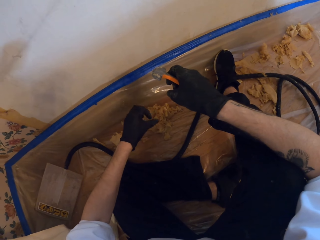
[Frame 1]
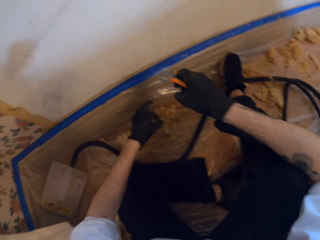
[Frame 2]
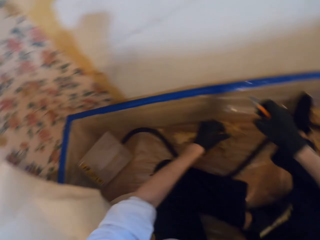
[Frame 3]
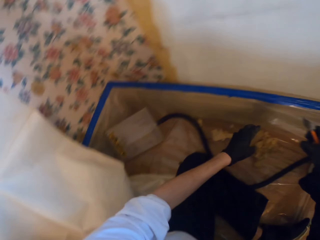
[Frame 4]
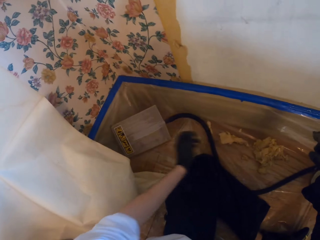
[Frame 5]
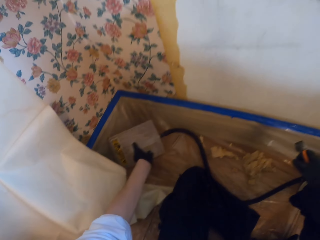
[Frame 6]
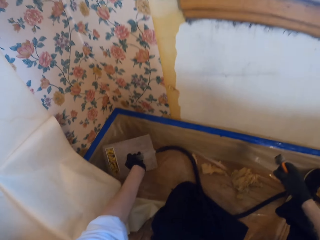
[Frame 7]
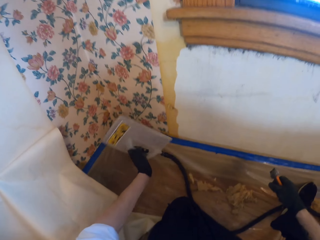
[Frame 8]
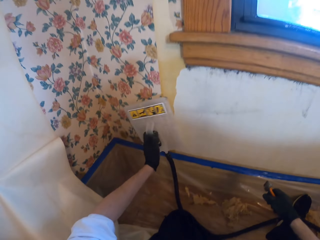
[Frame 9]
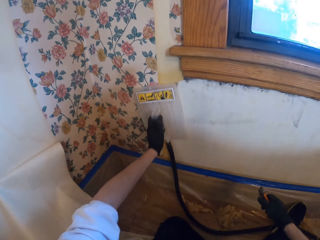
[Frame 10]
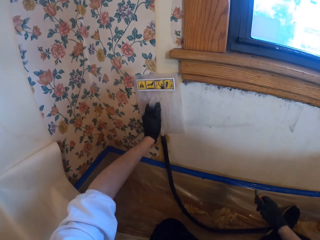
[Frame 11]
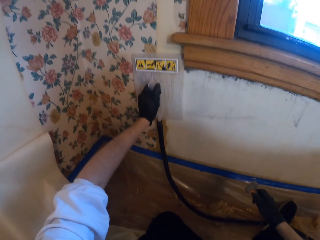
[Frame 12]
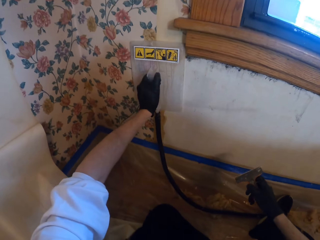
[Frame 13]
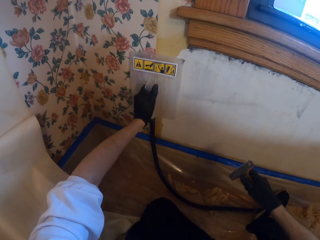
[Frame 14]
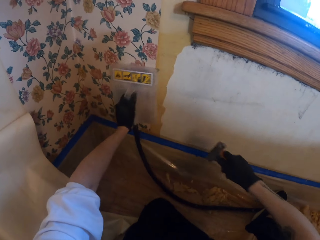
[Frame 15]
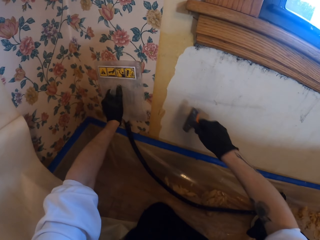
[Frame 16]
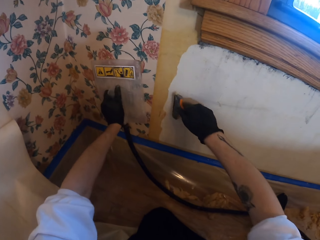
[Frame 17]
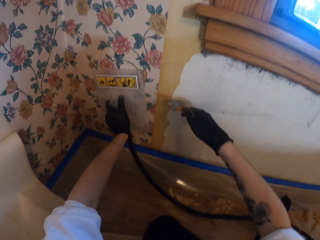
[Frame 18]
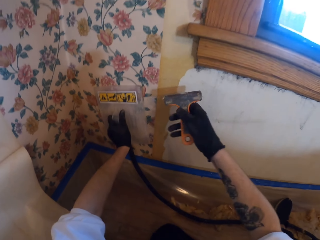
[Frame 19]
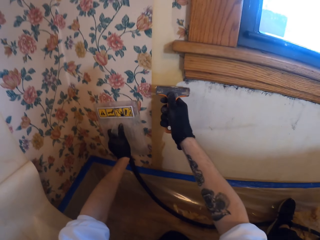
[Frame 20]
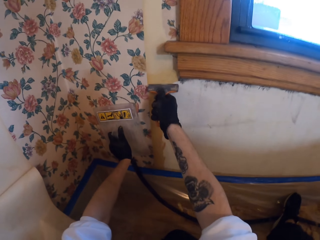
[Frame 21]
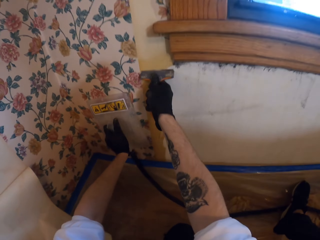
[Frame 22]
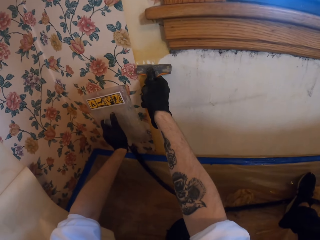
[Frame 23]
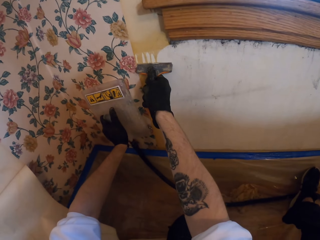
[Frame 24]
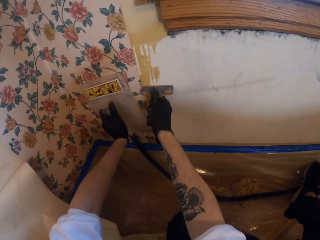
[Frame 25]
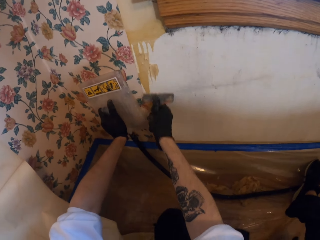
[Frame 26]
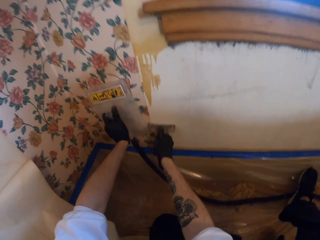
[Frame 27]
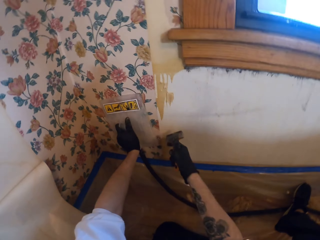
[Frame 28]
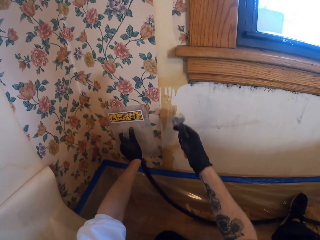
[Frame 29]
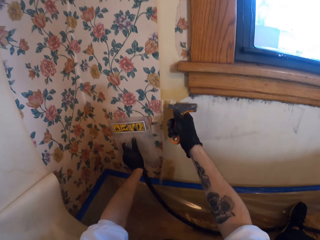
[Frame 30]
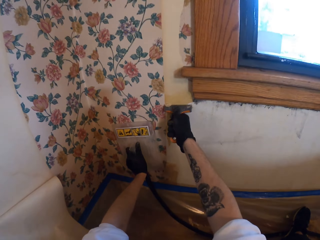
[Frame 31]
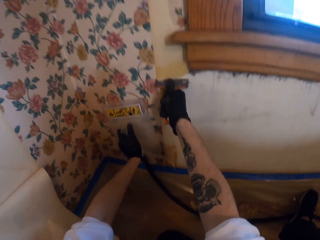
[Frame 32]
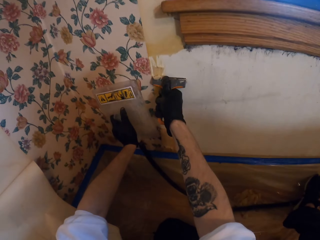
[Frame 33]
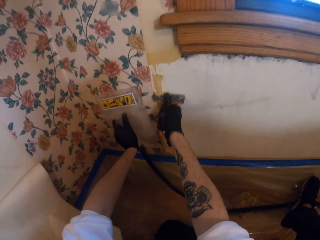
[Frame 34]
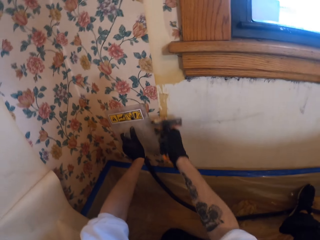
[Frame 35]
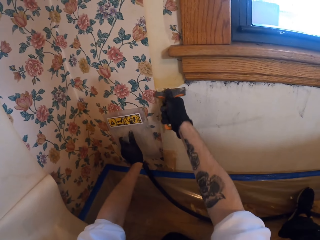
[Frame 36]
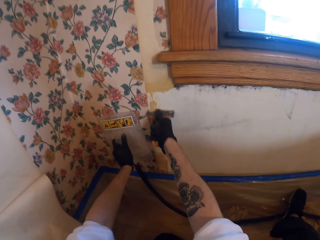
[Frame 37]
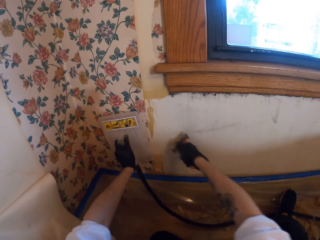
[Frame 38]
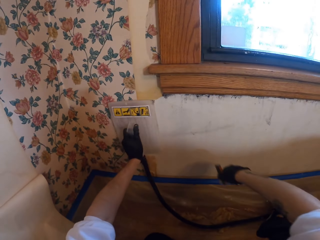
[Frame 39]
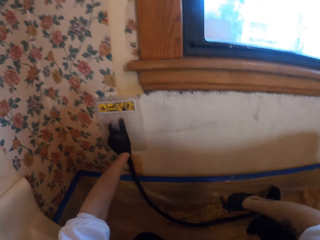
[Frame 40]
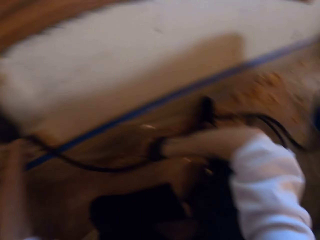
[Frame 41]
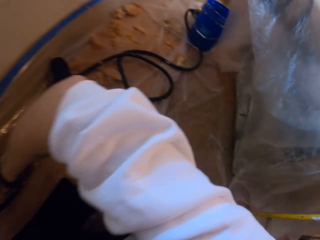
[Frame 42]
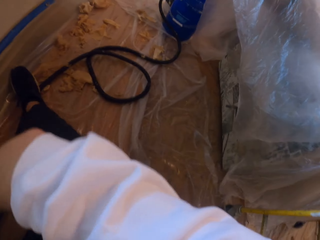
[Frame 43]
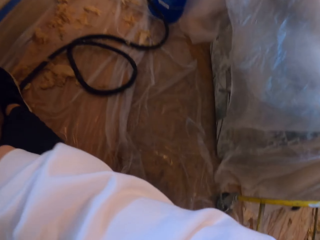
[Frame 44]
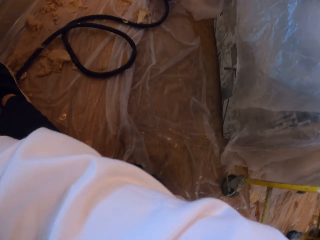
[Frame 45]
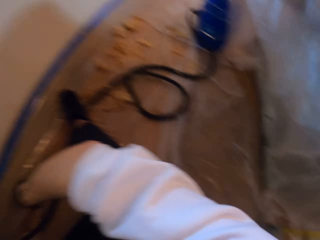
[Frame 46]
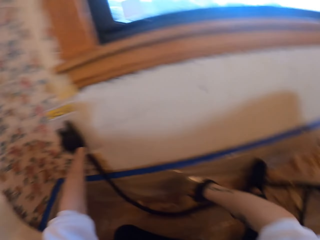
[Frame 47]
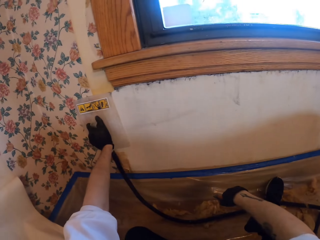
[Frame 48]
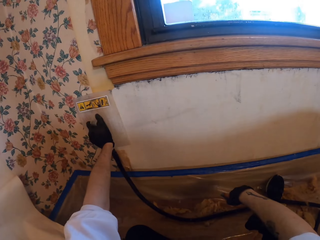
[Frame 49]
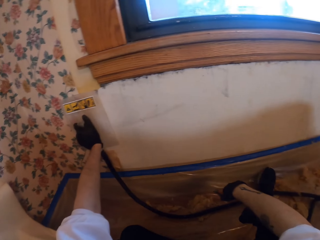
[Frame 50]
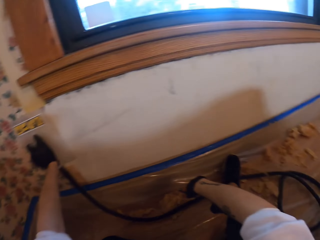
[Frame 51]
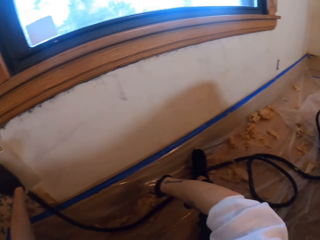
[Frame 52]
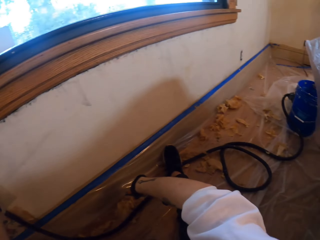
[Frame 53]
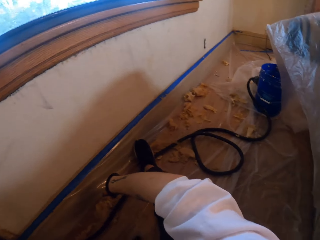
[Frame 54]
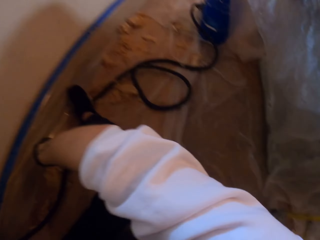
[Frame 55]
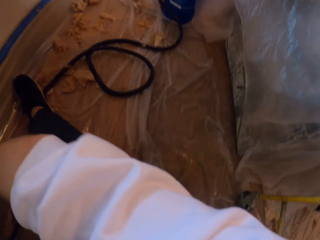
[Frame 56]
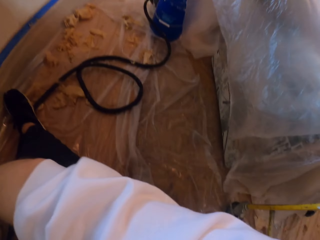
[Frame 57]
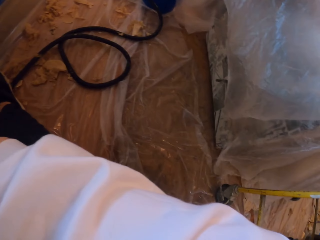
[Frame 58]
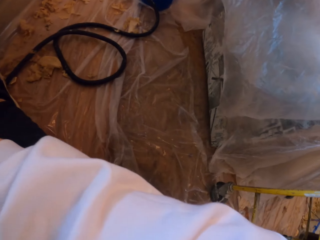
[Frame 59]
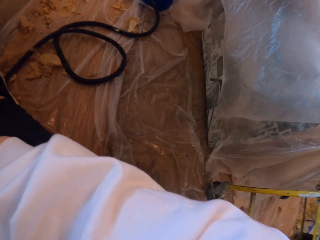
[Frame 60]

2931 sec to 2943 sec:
The camera wearer holds the steel tool. They put the steamer on the wall. They remove paint from the wall. They stick the steamer on the wall.

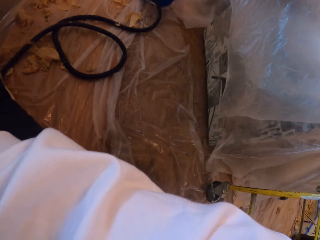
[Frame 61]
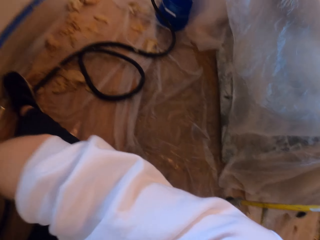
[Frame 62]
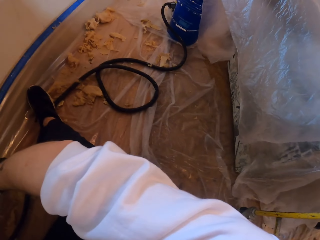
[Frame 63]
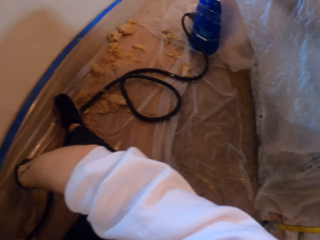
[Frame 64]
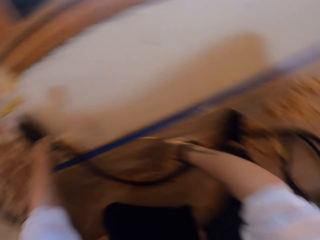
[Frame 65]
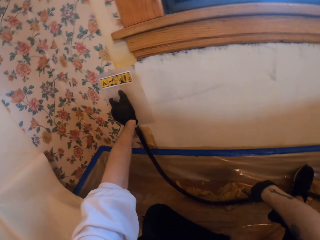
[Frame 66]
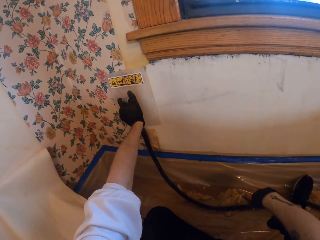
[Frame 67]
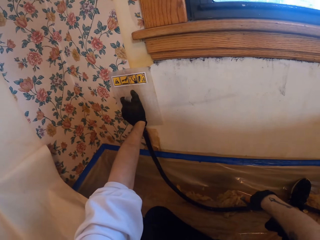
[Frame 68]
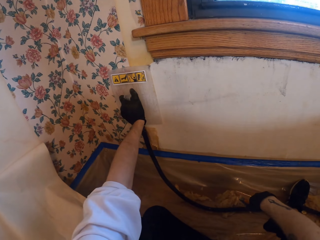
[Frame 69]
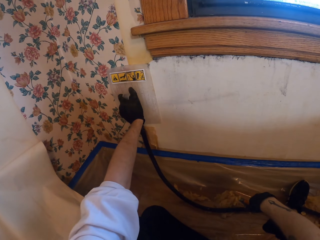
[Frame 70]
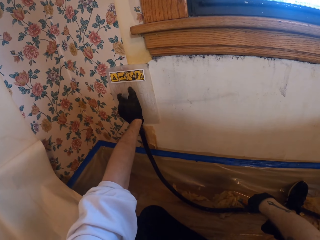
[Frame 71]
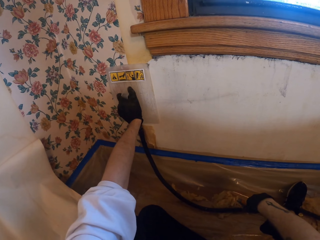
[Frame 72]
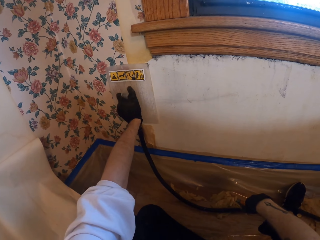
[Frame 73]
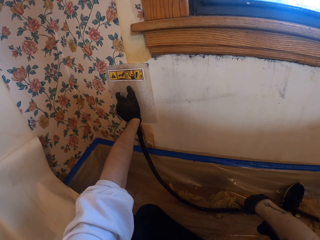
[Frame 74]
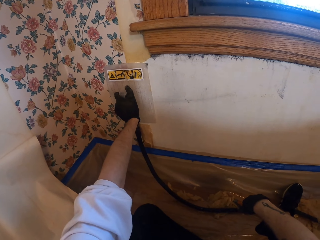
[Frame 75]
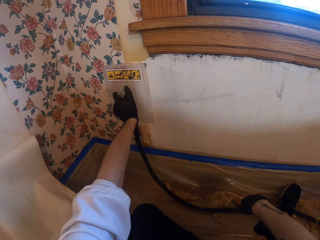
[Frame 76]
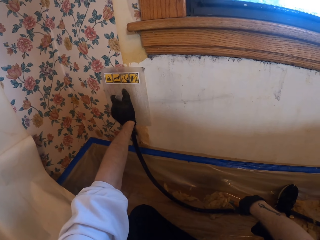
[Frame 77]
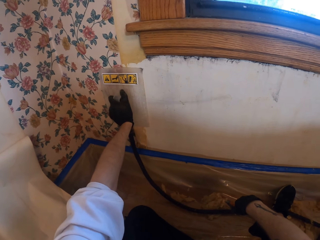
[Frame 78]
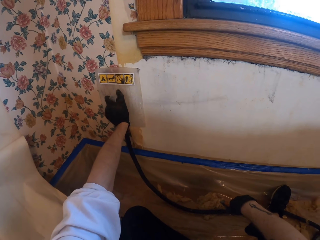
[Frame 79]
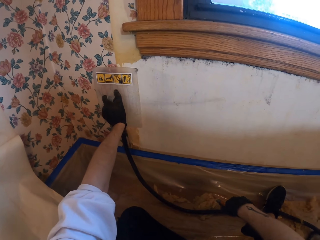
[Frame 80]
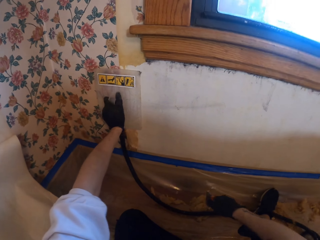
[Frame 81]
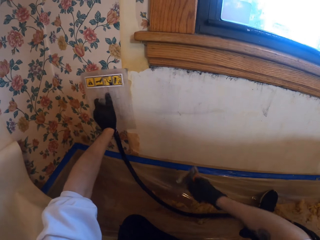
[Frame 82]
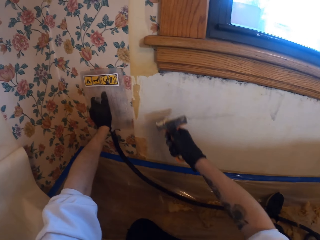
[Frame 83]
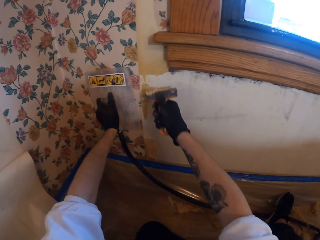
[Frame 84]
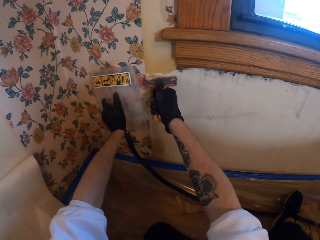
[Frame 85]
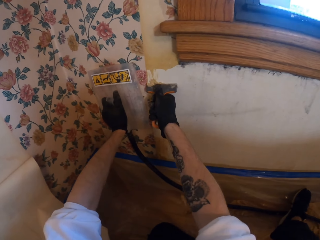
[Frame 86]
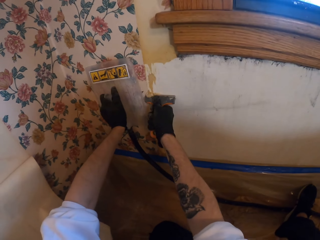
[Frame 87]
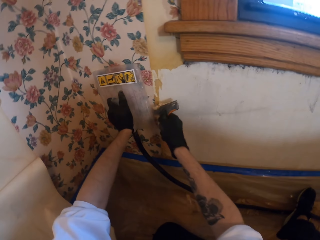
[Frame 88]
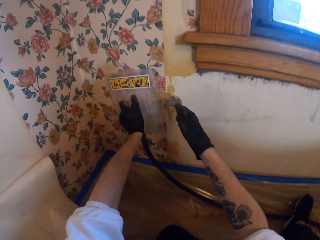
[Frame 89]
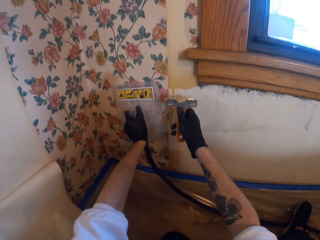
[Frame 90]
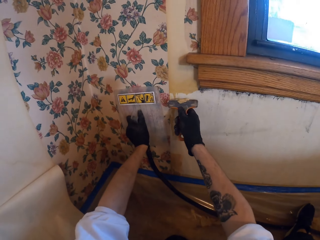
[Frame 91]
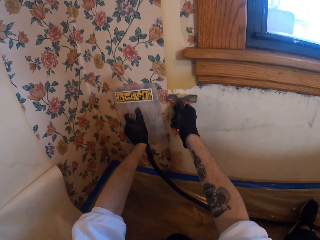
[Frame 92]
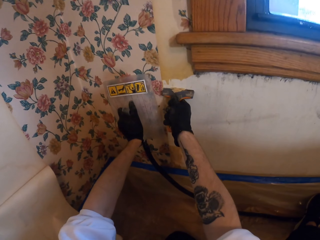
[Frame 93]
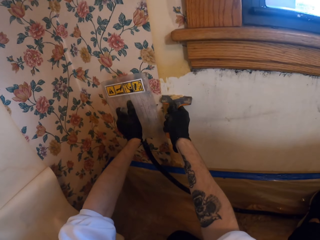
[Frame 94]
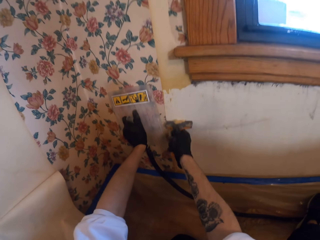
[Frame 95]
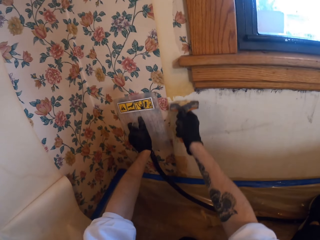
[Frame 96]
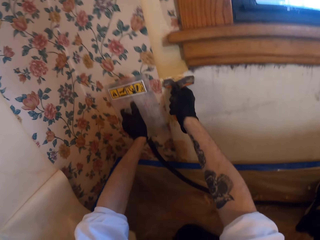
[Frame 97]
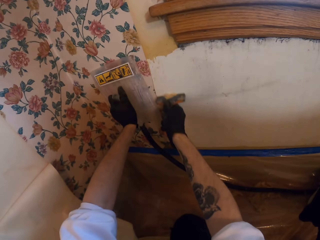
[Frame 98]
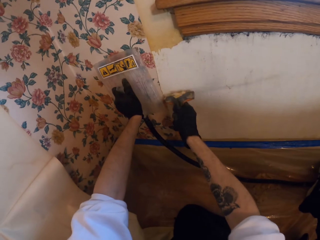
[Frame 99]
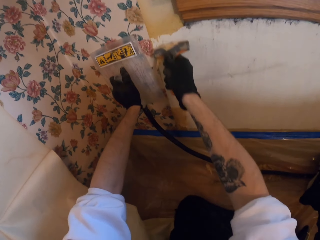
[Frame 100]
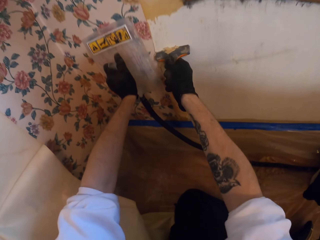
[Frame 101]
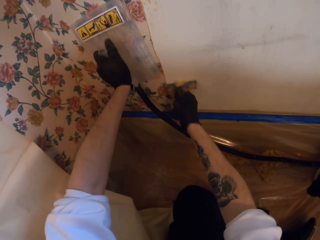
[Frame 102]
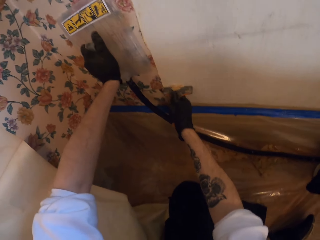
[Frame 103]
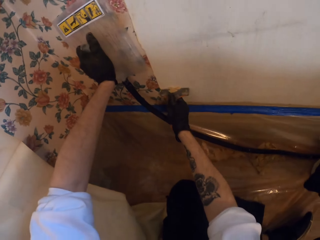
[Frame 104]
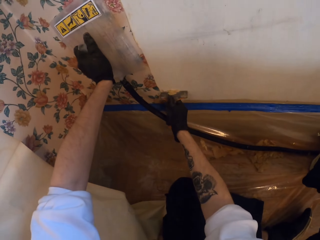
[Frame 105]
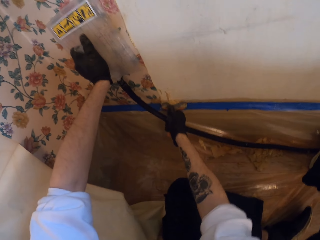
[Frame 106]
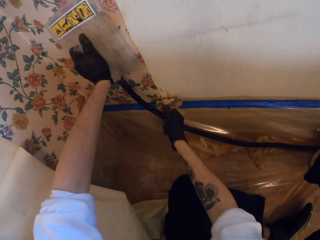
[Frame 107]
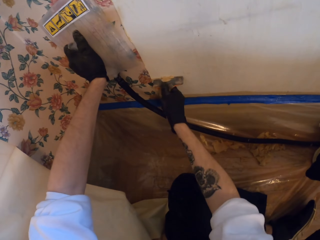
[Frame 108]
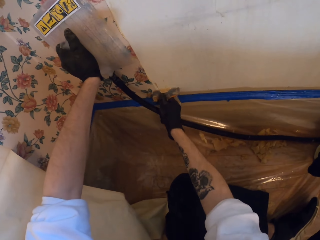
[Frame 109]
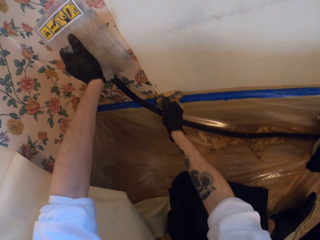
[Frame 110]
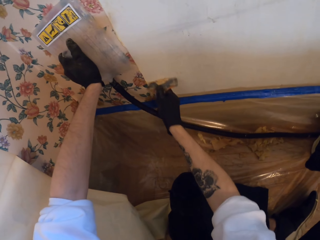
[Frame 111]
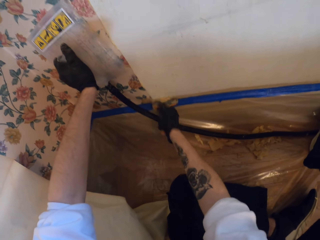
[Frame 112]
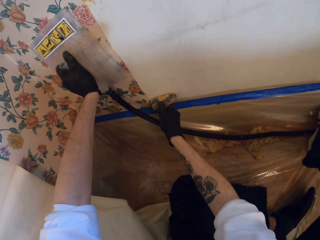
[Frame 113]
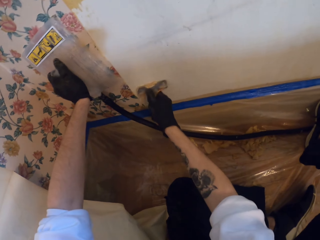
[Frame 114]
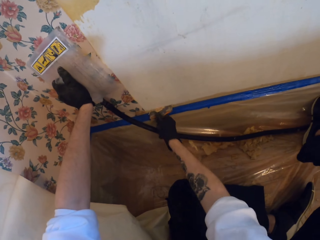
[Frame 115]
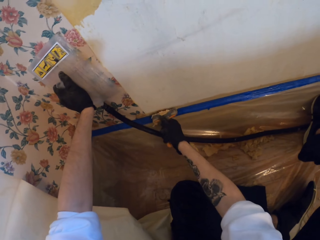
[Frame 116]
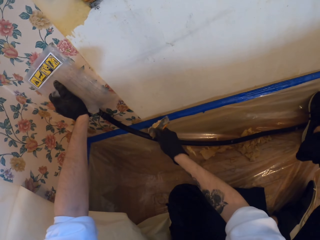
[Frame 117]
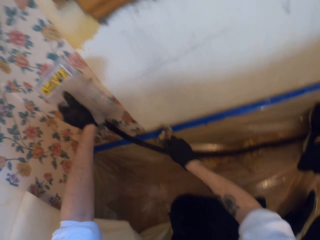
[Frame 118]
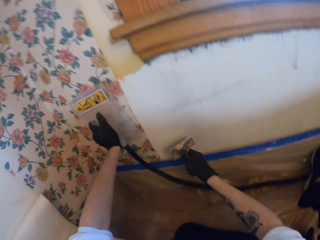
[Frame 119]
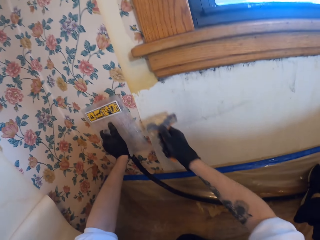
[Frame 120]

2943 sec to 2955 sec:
The camera wearer scratches on the wall. They remove paint from the wall.
